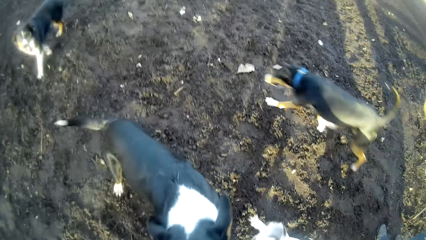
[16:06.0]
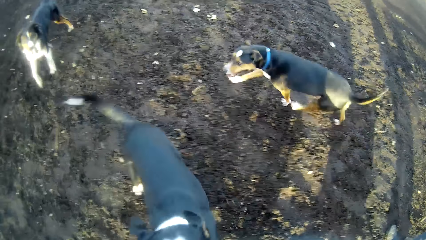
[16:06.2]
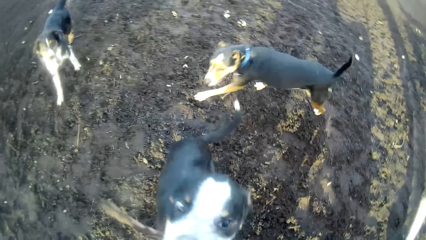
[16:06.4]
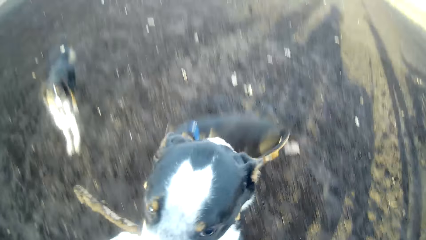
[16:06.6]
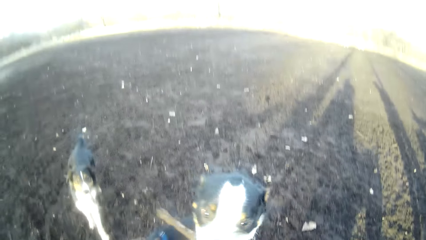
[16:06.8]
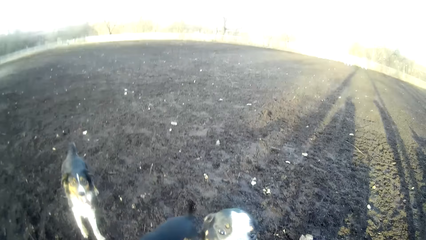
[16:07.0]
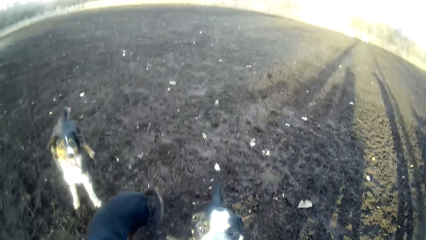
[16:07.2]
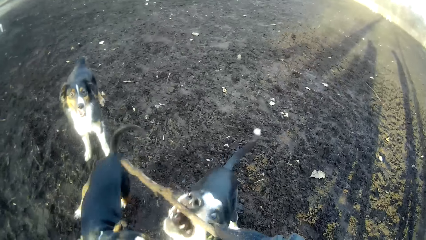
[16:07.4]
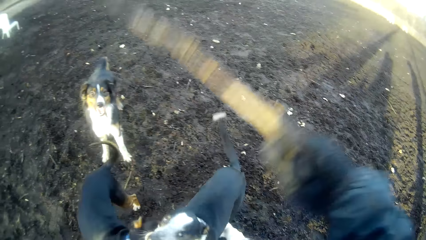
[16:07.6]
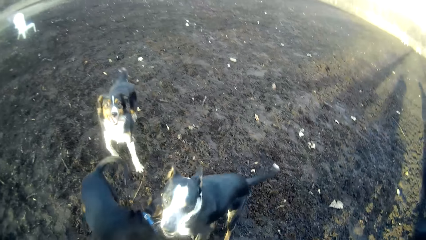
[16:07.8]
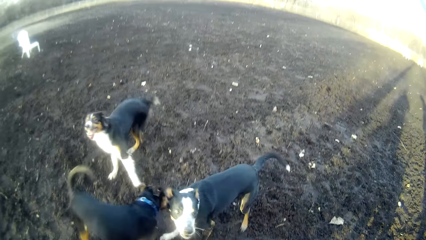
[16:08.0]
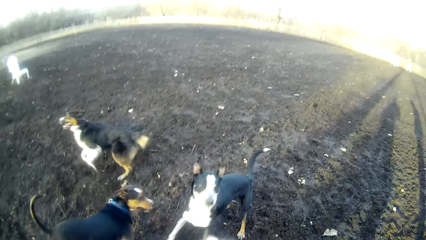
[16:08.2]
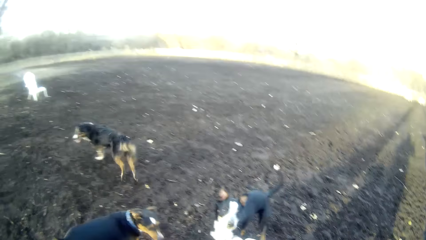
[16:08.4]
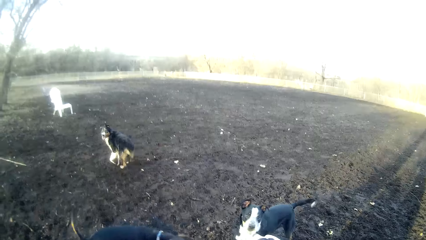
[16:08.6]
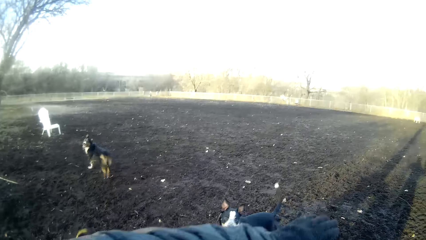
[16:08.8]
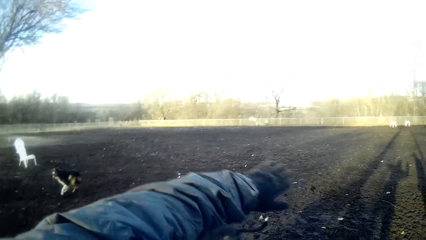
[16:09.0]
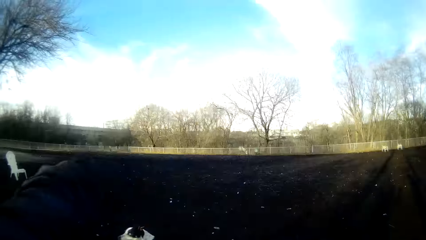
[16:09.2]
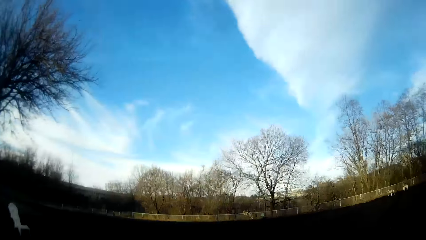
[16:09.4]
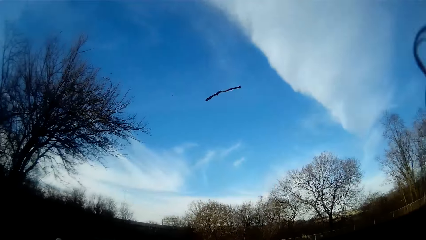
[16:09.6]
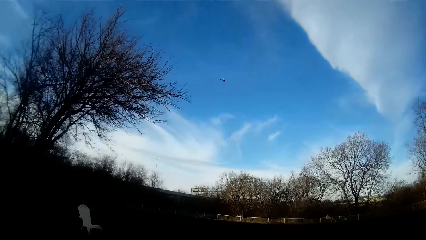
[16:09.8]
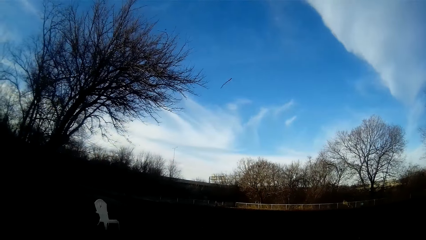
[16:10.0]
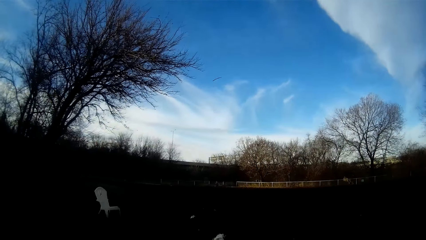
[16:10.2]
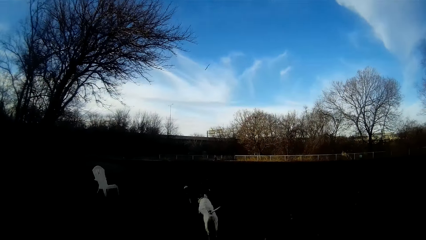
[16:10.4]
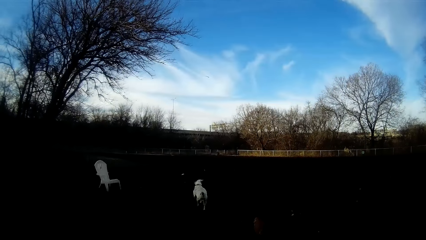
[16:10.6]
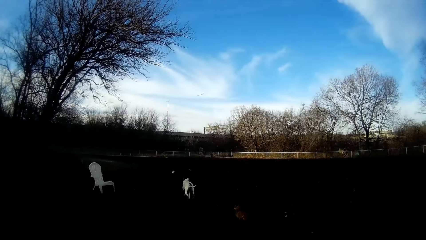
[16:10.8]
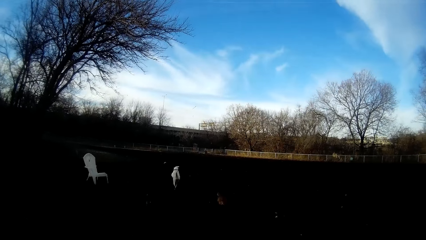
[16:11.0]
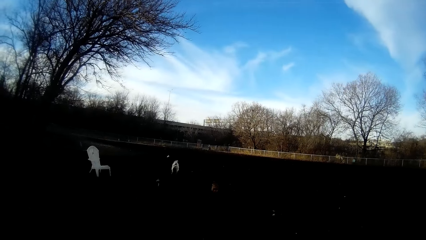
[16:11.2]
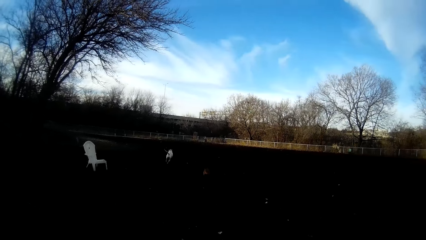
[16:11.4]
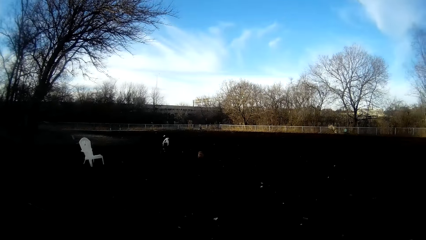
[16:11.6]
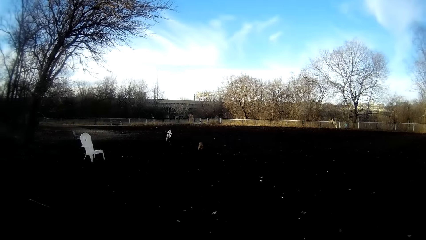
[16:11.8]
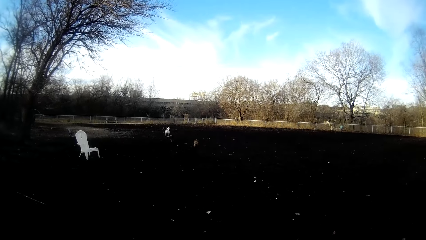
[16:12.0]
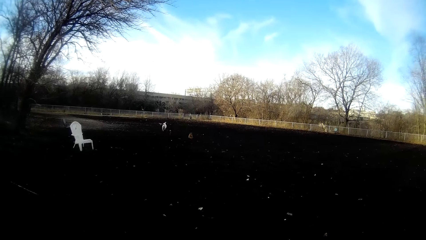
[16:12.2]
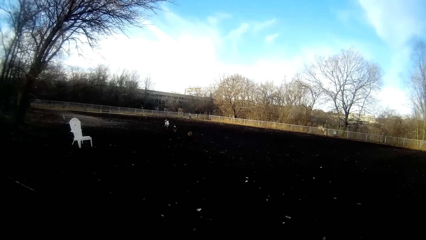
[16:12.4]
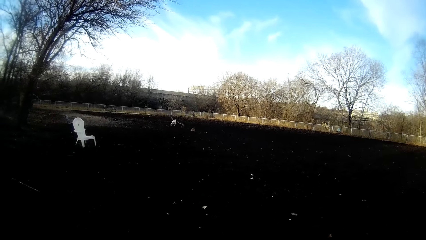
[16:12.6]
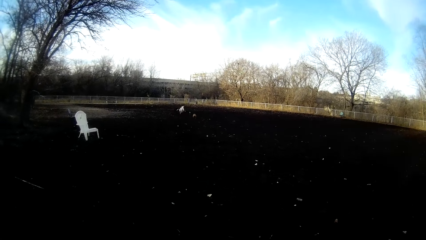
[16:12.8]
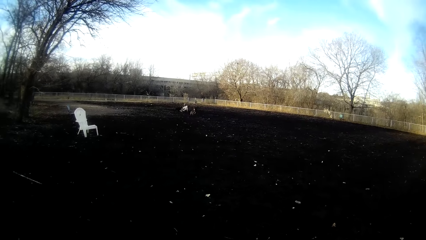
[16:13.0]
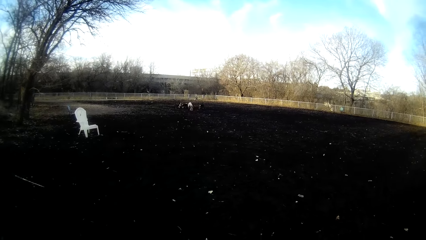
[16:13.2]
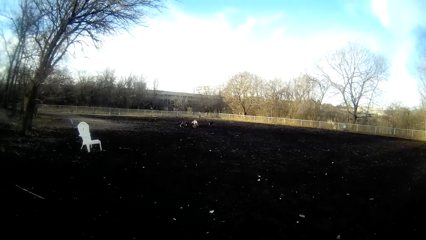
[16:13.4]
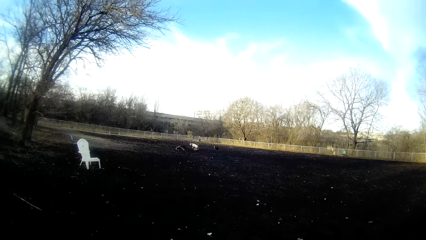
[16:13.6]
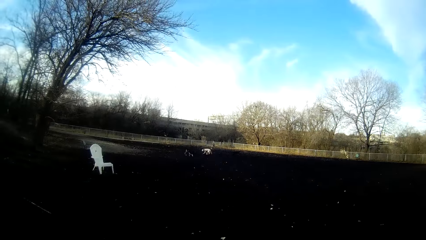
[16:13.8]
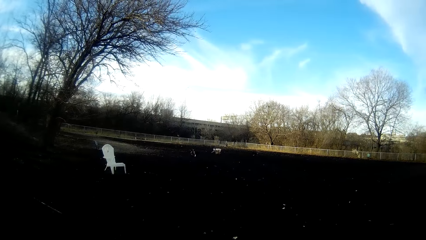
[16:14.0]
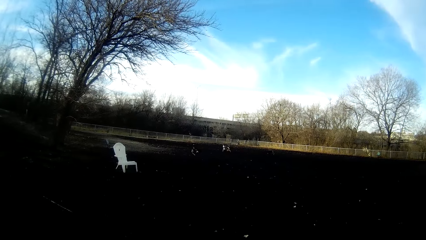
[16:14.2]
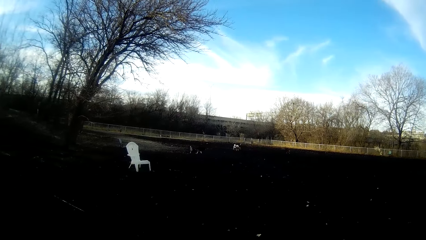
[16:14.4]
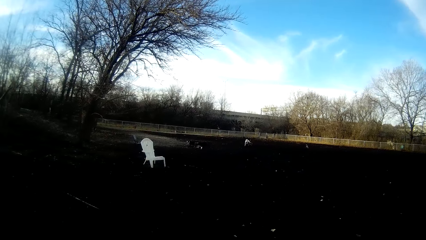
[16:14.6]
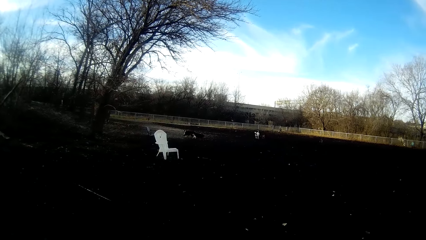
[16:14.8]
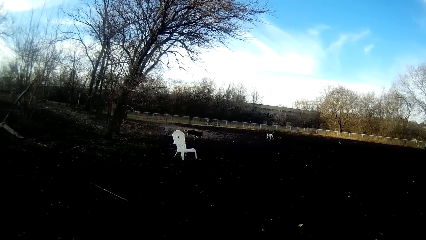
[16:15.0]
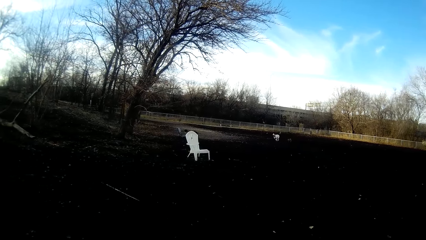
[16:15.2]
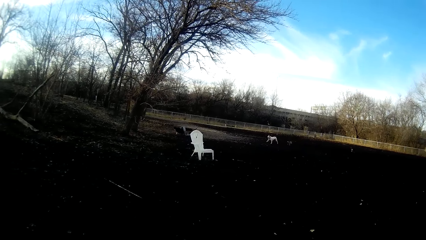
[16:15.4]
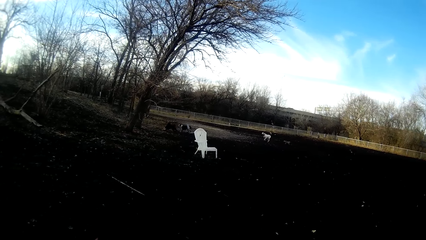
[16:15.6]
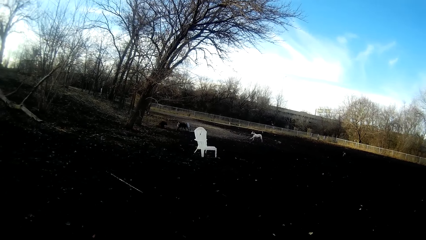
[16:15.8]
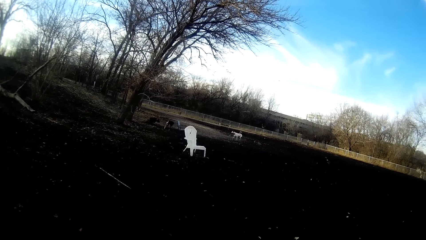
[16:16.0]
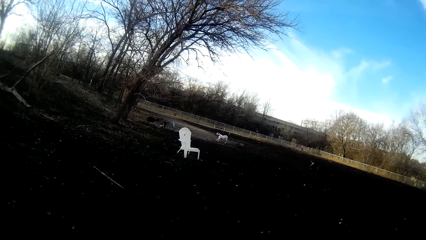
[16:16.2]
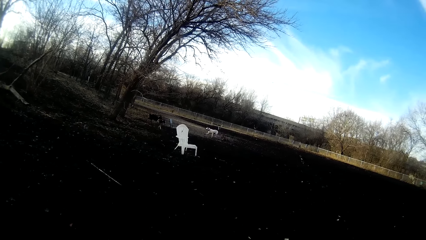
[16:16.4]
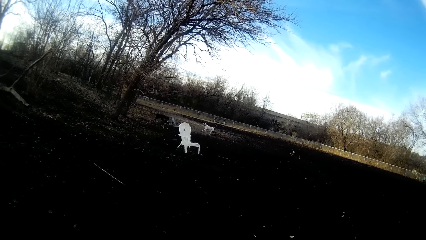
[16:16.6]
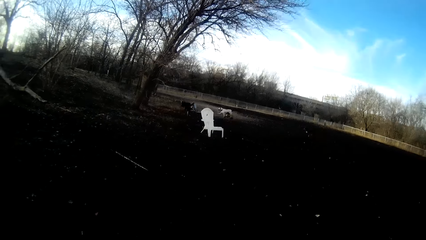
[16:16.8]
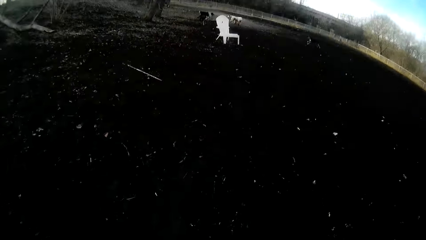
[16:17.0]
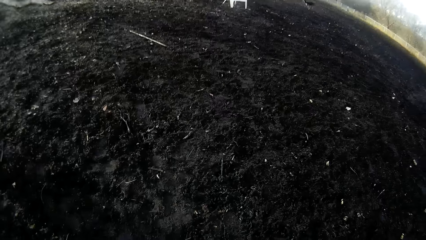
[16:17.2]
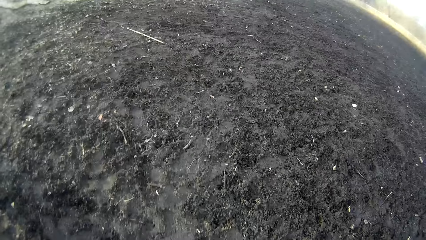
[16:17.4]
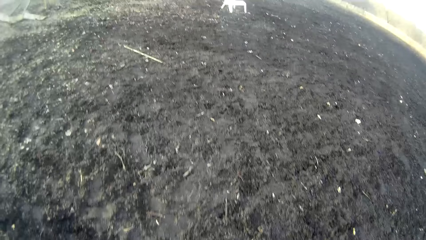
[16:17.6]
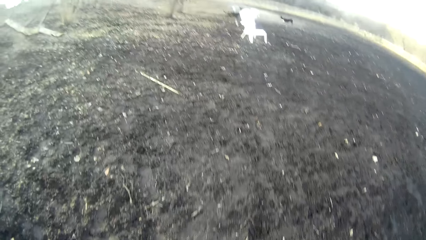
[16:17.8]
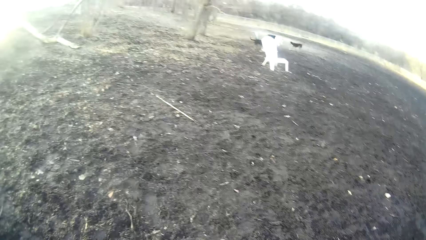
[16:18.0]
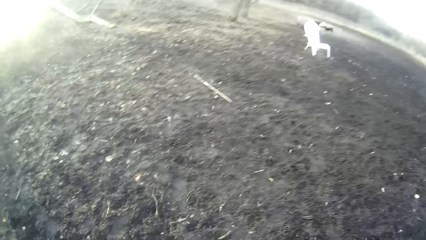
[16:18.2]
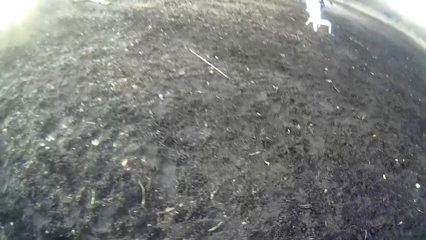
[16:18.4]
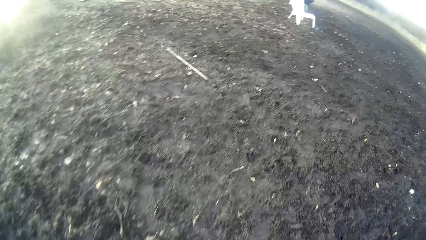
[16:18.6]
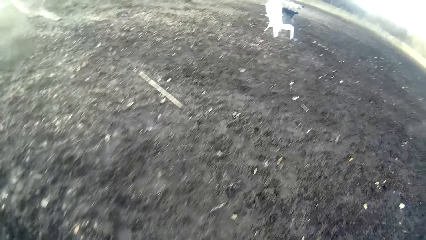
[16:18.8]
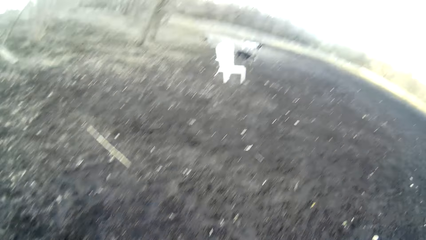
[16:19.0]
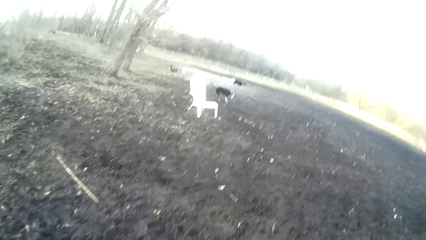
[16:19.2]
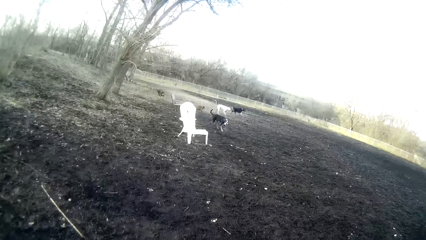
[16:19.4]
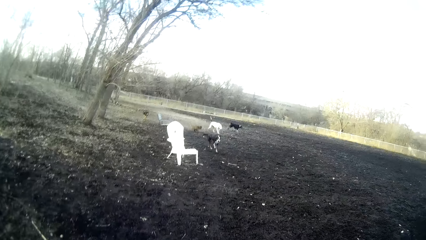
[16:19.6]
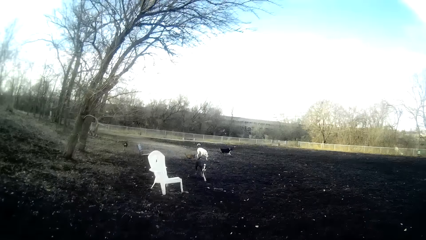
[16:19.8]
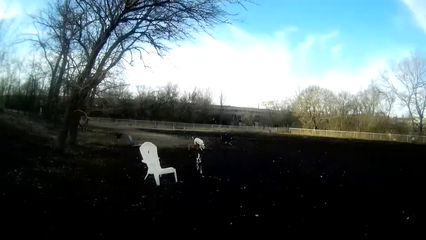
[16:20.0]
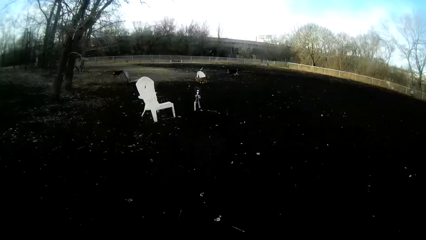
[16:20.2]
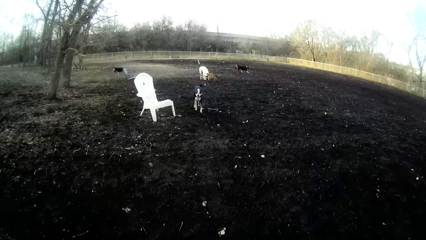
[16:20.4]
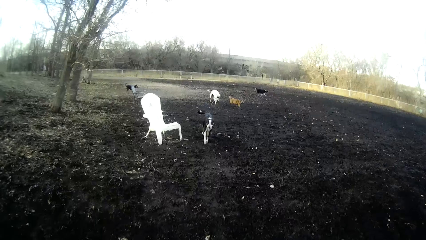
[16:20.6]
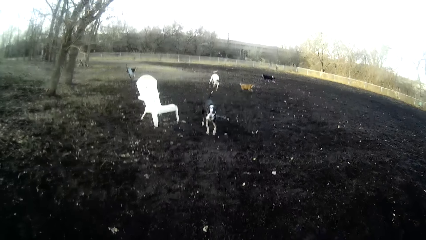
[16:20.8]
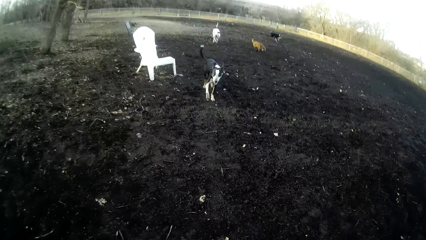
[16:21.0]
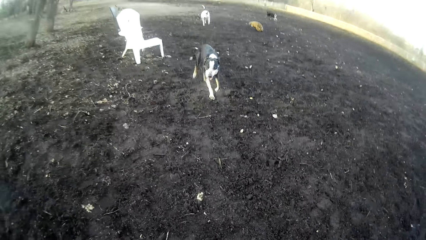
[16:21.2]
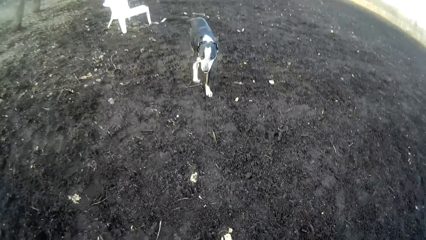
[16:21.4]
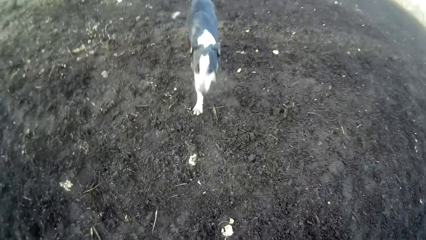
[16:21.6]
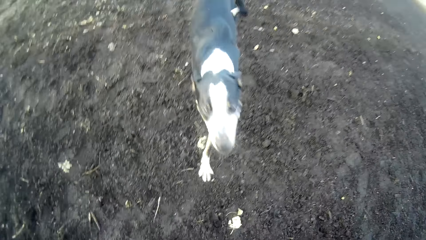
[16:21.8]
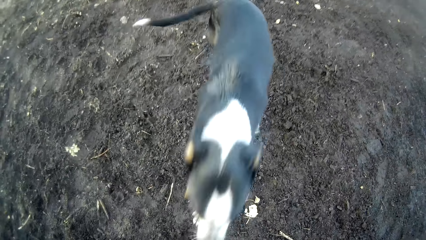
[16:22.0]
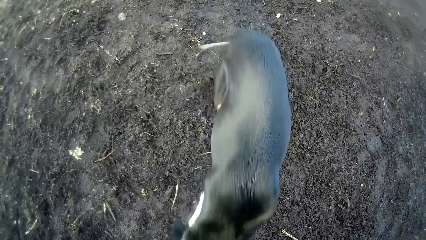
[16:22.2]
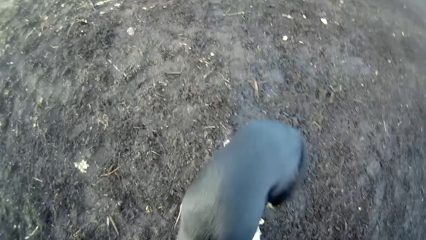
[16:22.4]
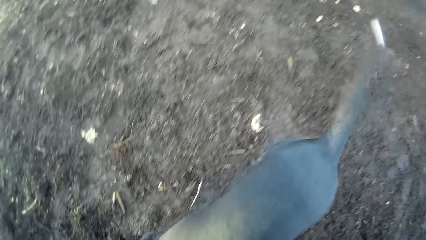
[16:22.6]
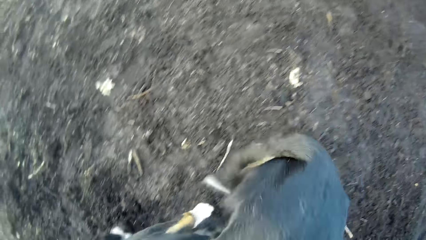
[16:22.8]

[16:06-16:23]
The camera wearer plays with the dog. He throws the twig or stick on the field with his right hand. He looks at the dogs run after the stick. A dog chases the twig on the field. Another dog chases the twig on the field. A third dog chases the twig on the field. The camera wearer walks towards the chair.
